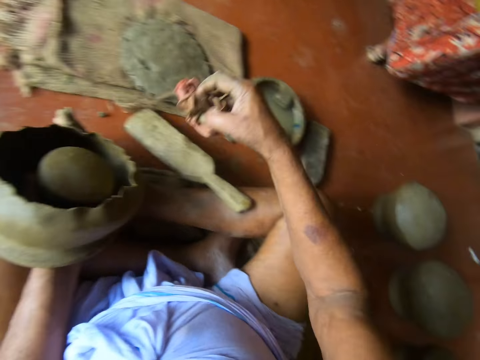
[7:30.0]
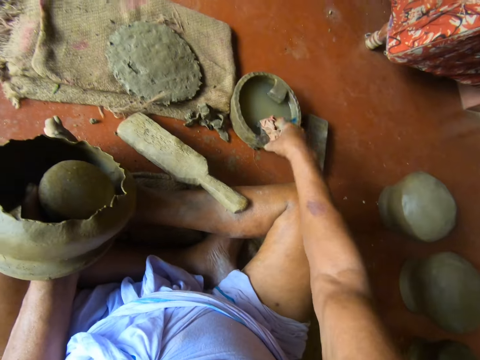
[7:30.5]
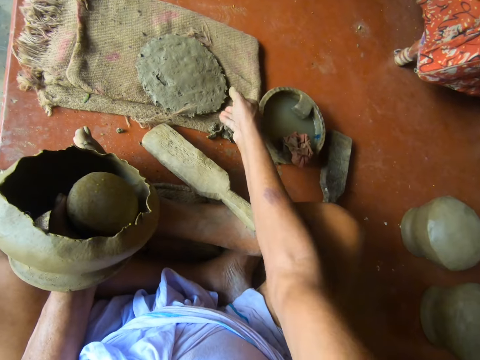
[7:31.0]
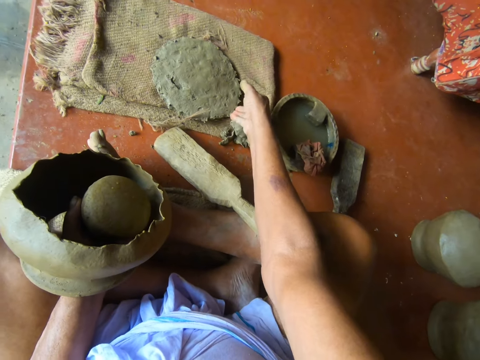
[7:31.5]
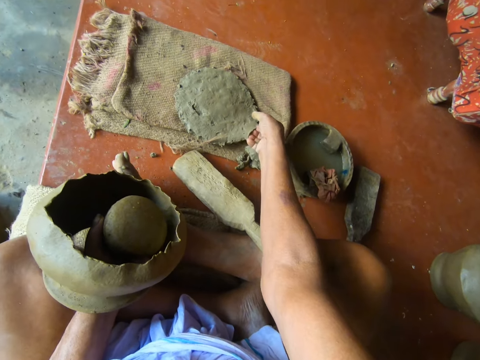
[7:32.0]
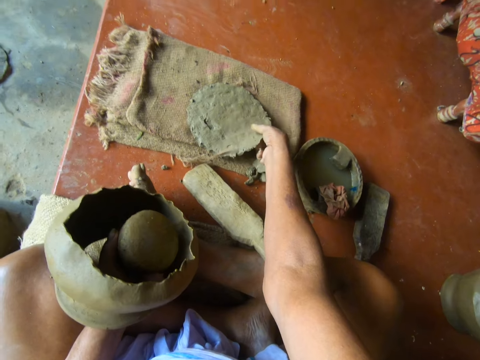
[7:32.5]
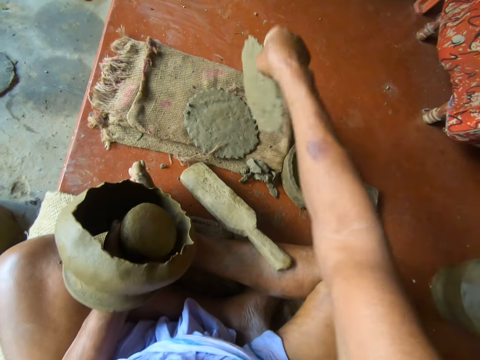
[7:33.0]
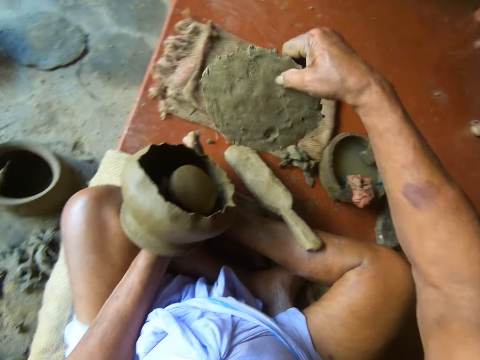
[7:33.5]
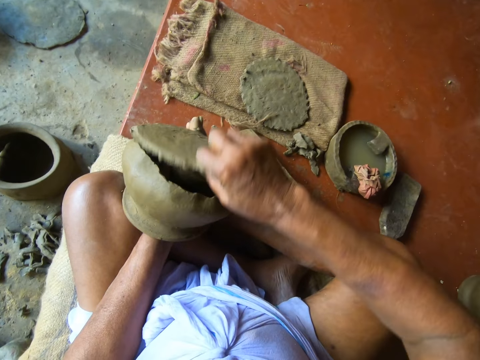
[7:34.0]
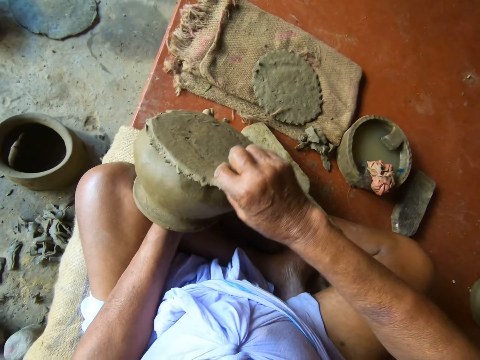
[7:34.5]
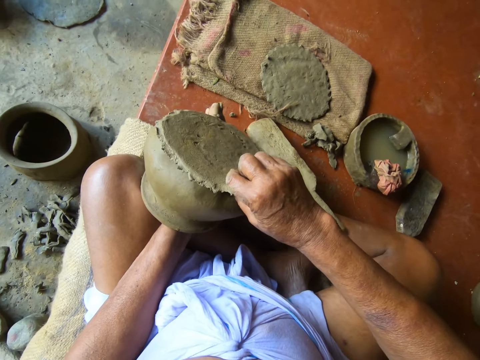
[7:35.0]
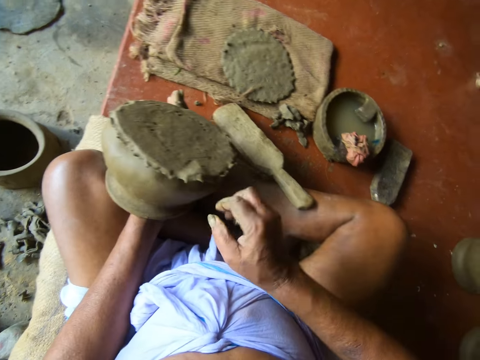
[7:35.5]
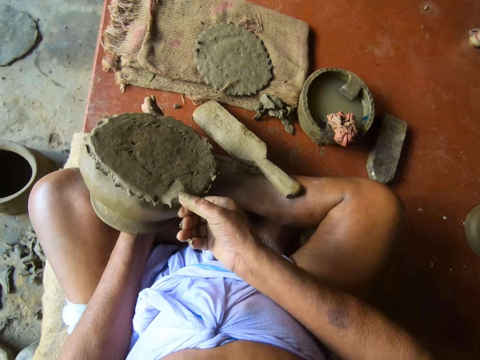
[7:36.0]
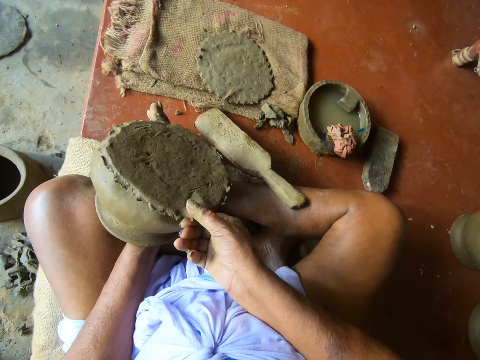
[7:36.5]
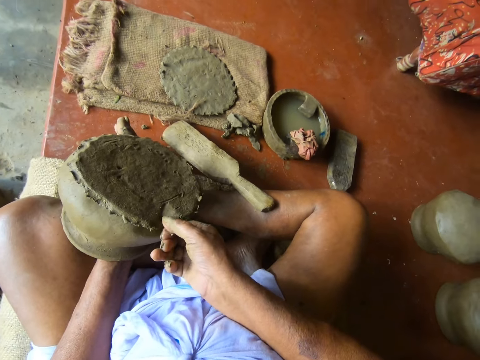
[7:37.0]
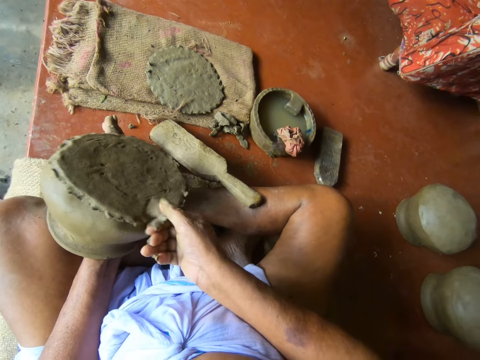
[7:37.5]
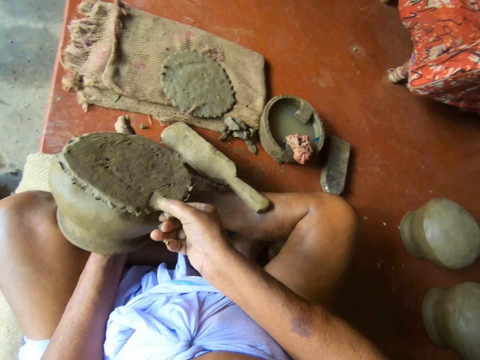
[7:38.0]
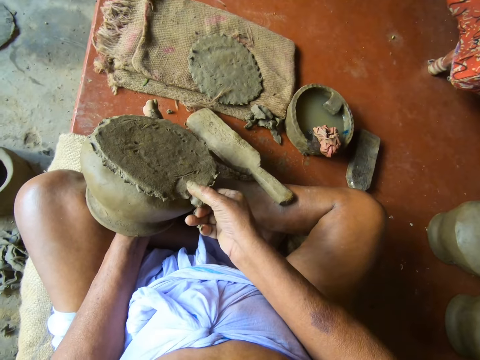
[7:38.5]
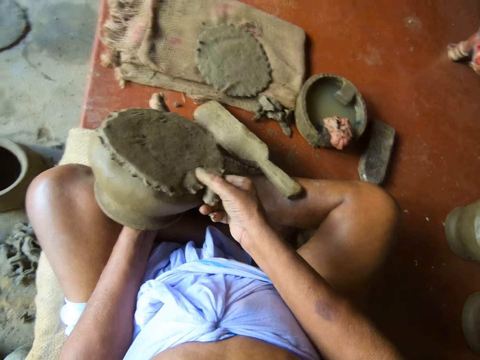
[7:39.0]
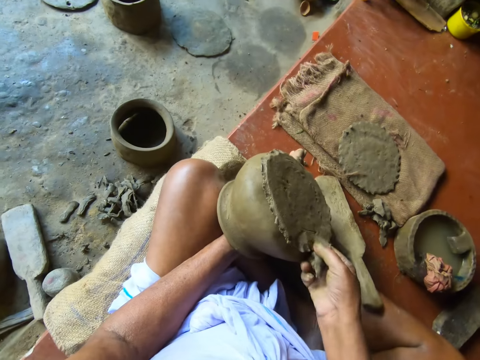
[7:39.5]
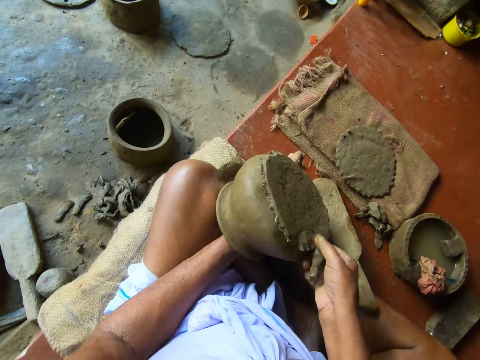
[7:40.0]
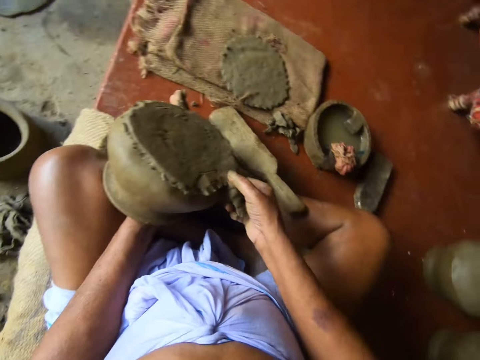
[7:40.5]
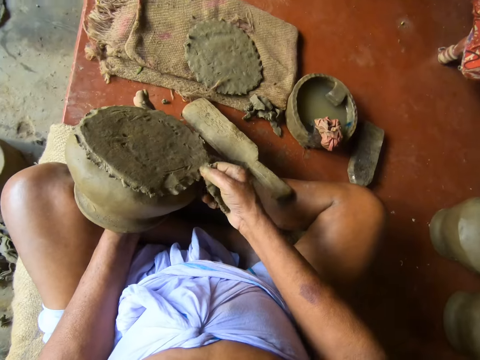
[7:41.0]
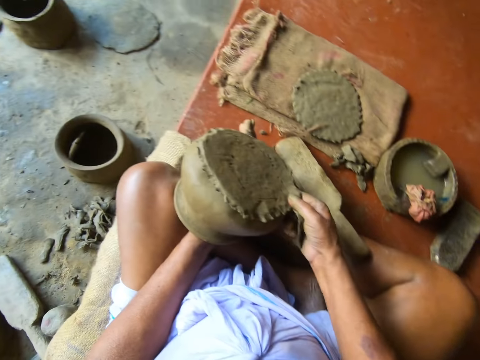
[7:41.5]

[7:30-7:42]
The camera wearer drops the wet napkin from his right hand on the bowl of water on the floor. He picks a clay mold from a clay mold on a towel on the floor with his right hand. He places the clay mold in his right hand on the clay mold in his left hand. He cuts the clay mold in his left hand with his right hand. He removes a piece of clay from the pot.

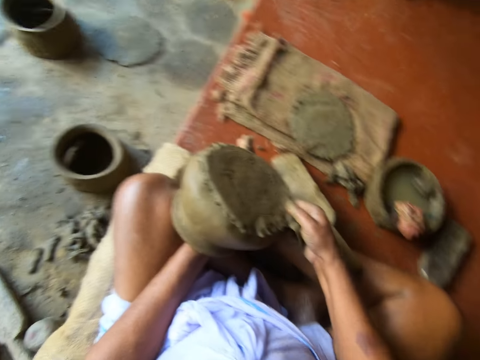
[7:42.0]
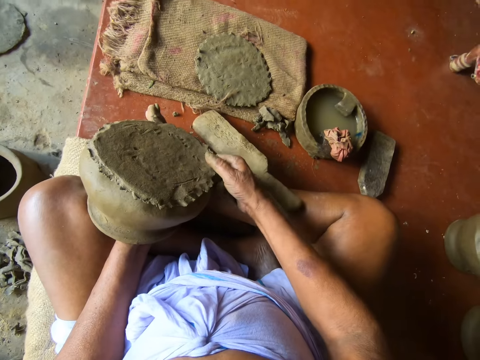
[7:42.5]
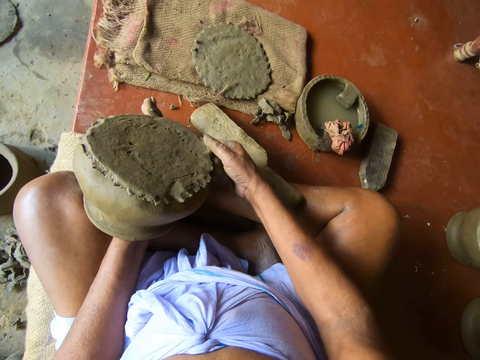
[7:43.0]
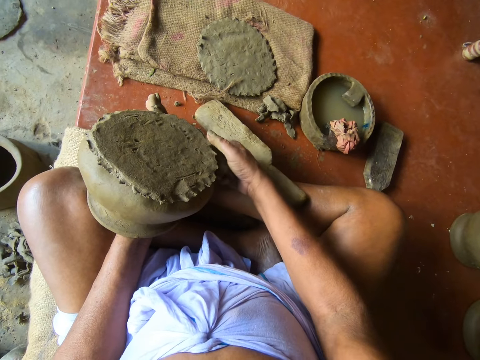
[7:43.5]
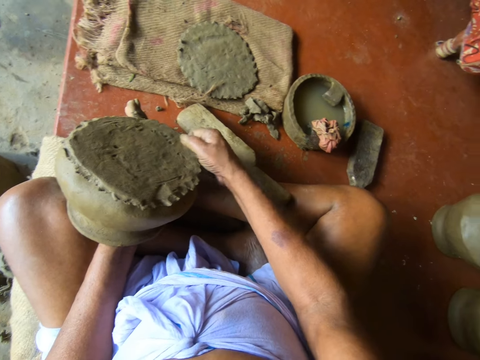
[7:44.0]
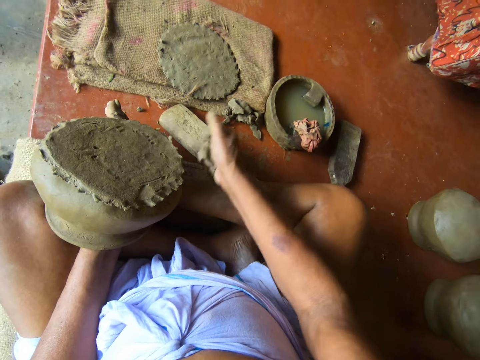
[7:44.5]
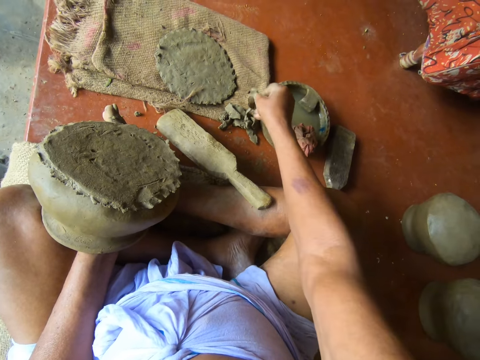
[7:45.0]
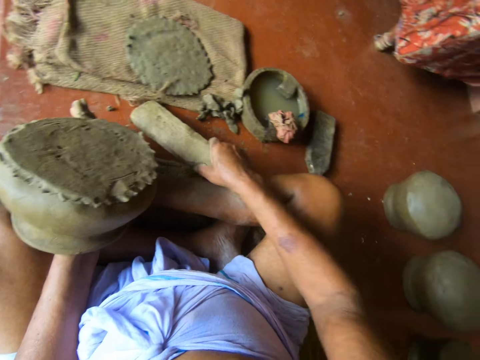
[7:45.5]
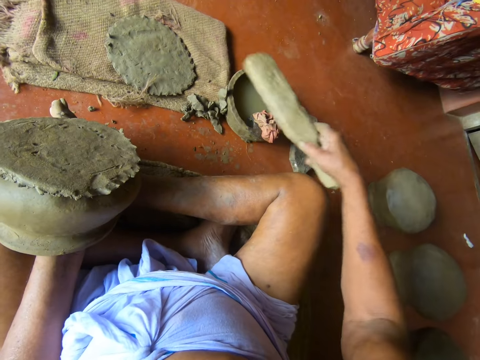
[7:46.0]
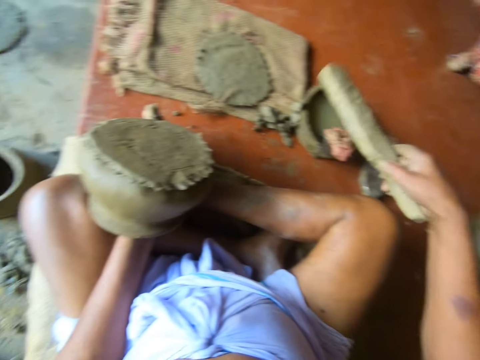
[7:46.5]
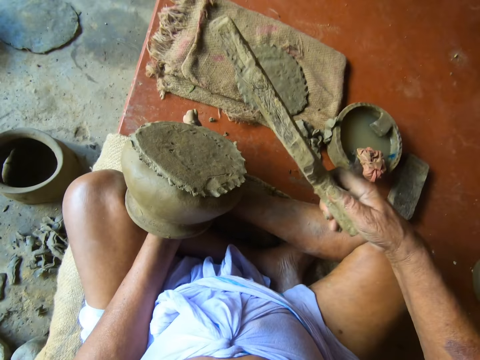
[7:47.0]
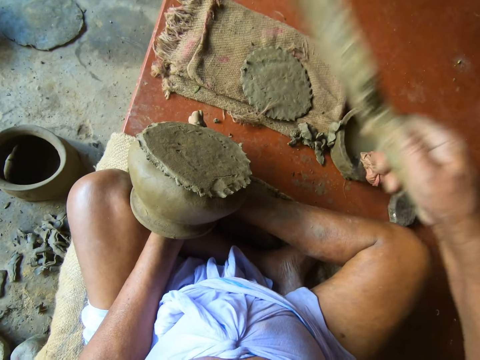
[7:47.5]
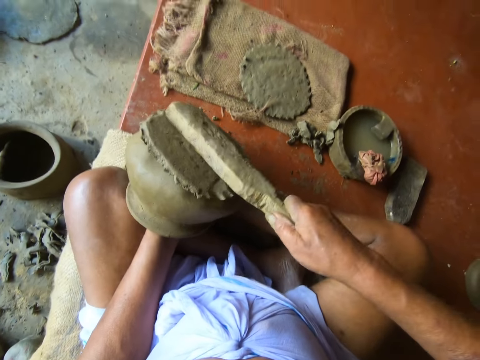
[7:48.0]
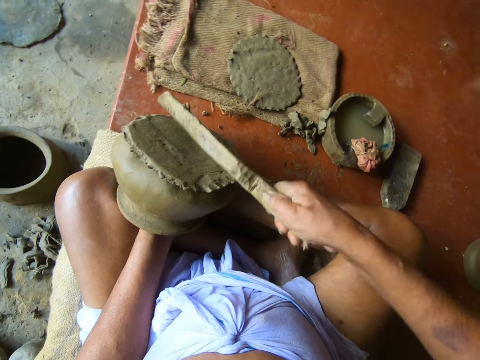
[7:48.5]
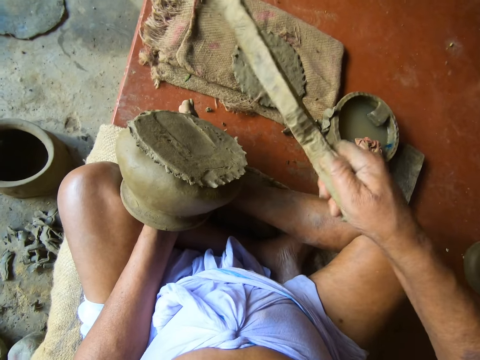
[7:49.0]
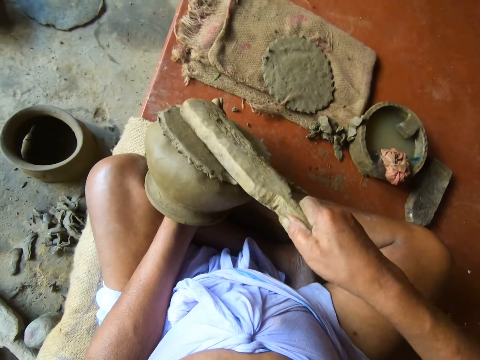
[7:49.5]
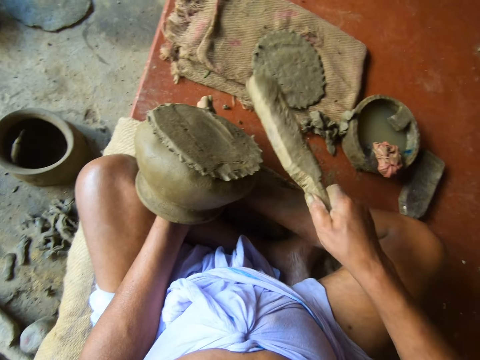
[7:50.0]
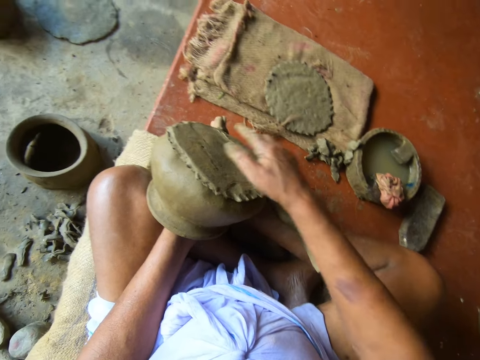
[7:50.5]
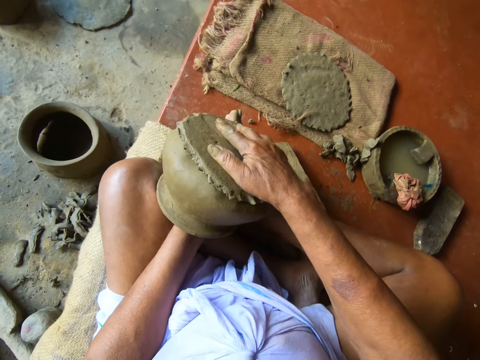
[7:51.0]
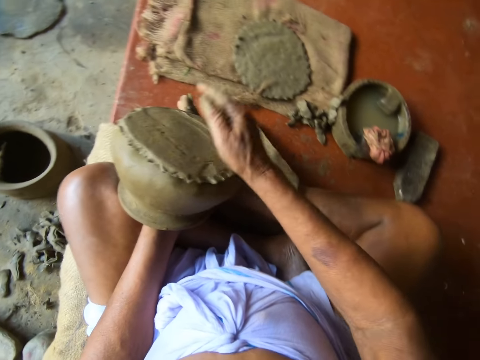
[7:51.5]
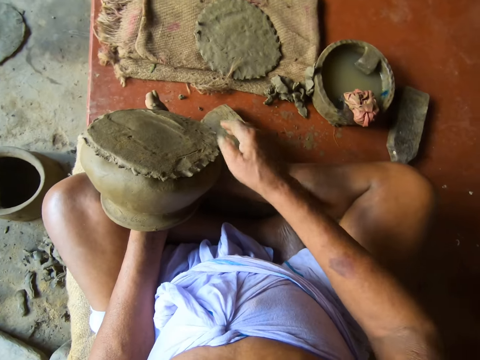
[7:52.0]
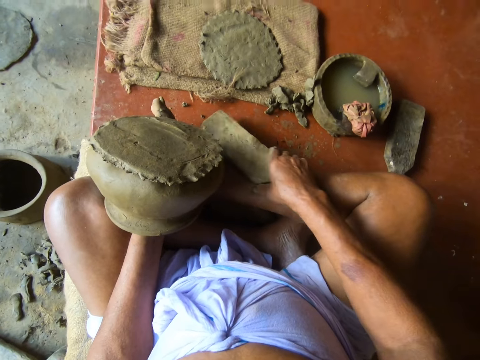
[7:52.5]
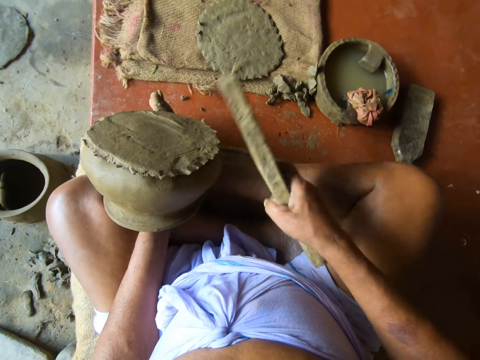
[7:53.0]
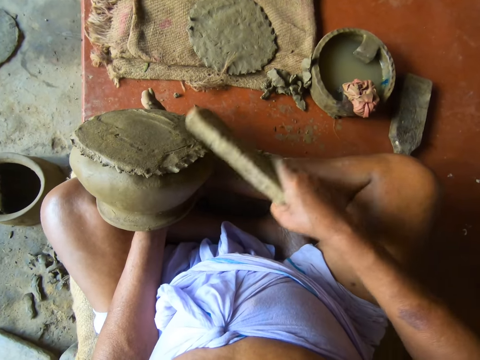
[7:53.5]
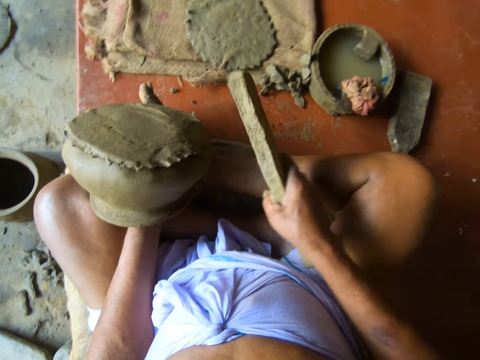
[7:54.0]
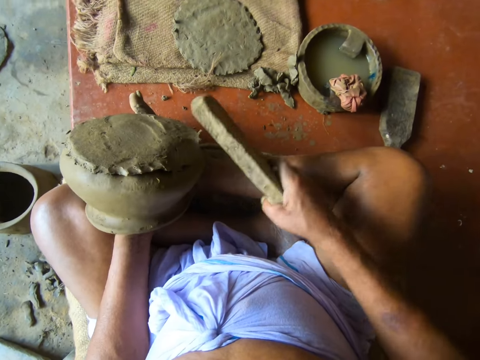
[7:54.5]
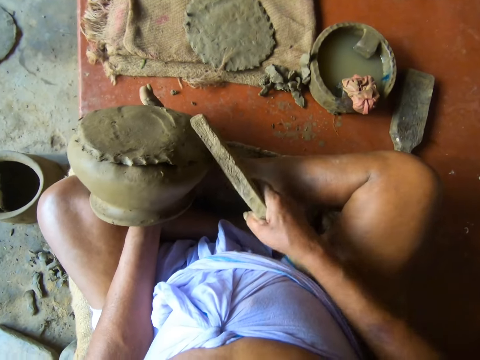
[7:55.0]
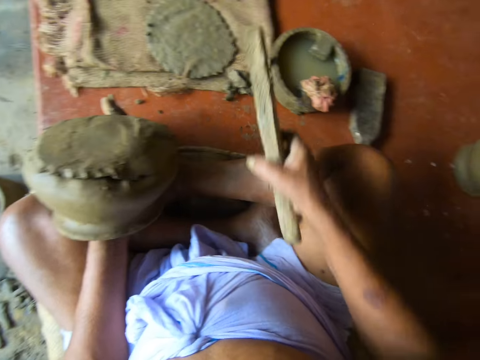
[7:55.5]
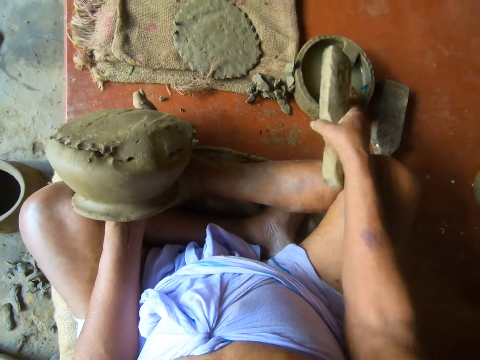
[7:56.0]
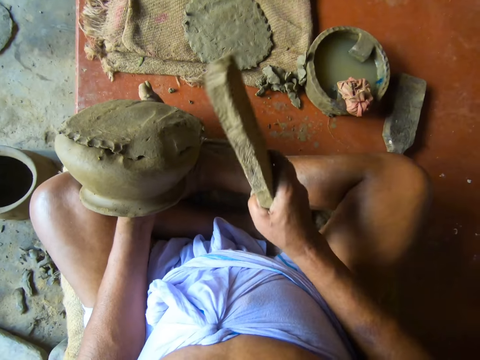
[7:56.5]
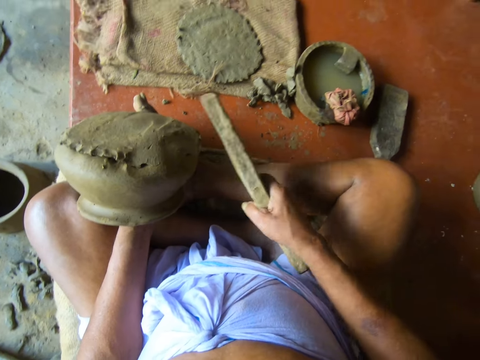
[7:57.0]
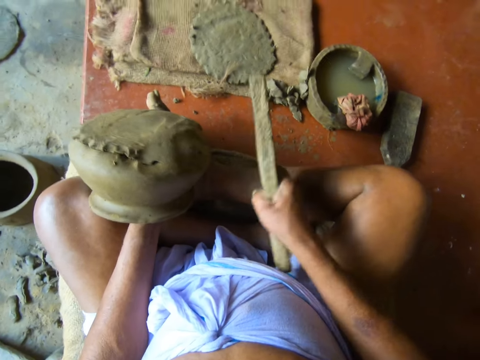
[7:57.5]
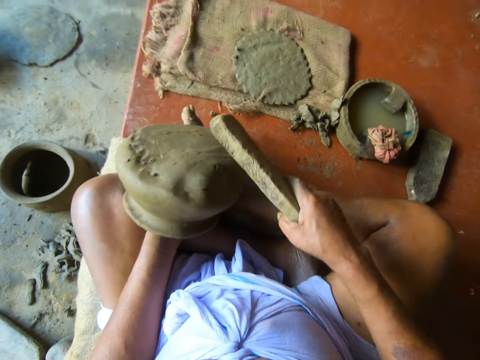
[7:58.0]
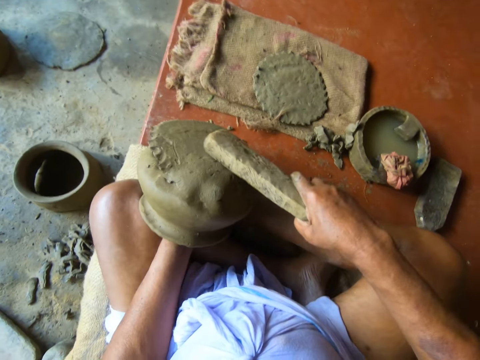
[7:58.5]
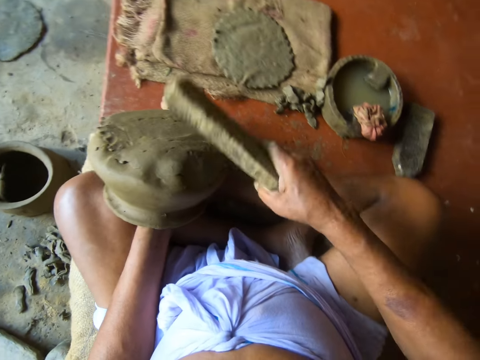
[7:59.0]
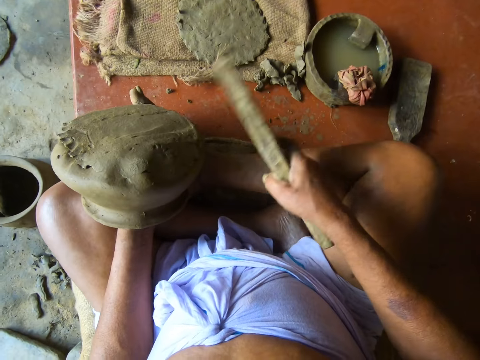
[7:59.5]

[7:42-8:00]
The camera wearer drops the clay from his right hand on the floor. He picks the wooden bat or pot shaper from the floor with his right hand. He dips the clay shaper in water. He taps the wet napkin on the bowl of water on the floor with the wooden bat in his right hand. He beats the clay mold in his left hand with the wooden bat in his right hand. He drops the wooden bat from his right hand on the floor. He presses the clay in his left hand with his right hand. He holds the cover of the pot. He picks the wooden bat from the floor with his right hand. He beats the clay mold in his left hand with the wooden bat in his right hand. He dips the pot shaper in the water. He hits the pot with the pot shaper.
